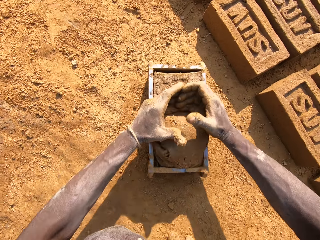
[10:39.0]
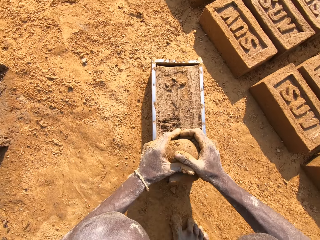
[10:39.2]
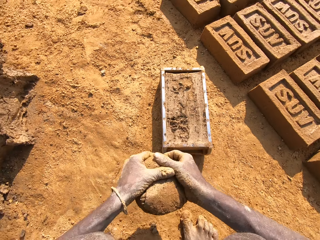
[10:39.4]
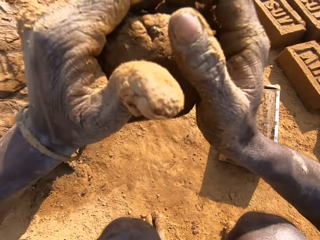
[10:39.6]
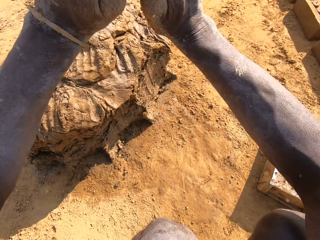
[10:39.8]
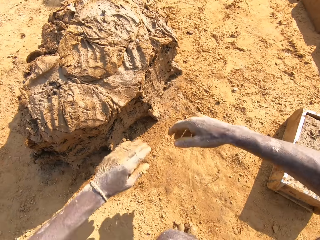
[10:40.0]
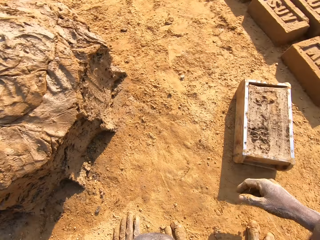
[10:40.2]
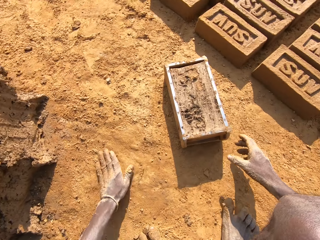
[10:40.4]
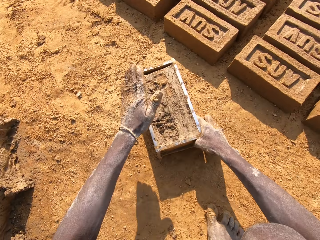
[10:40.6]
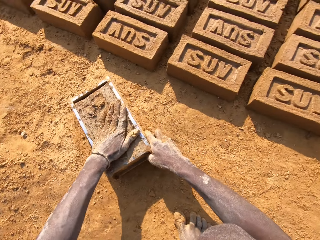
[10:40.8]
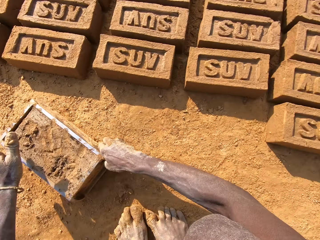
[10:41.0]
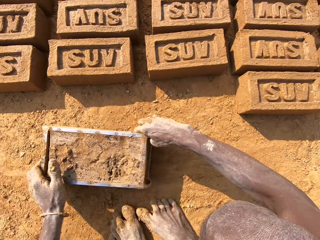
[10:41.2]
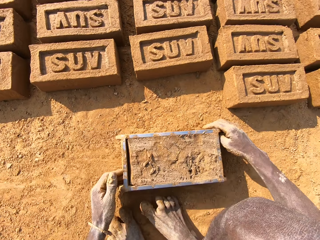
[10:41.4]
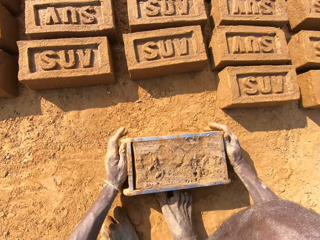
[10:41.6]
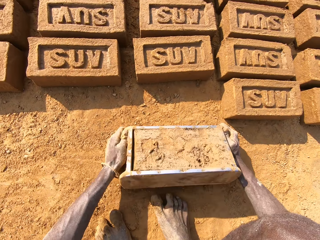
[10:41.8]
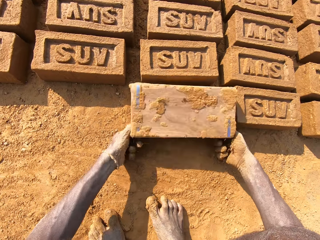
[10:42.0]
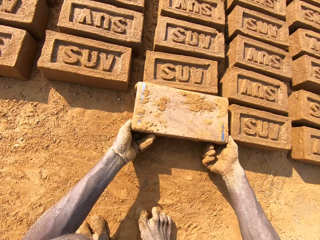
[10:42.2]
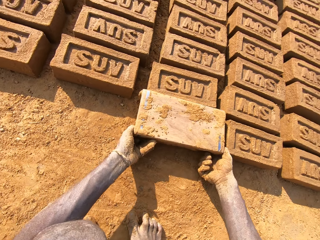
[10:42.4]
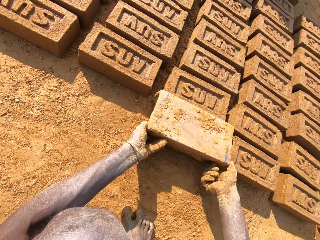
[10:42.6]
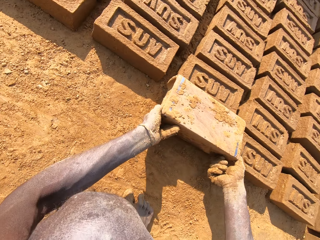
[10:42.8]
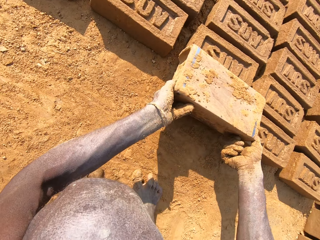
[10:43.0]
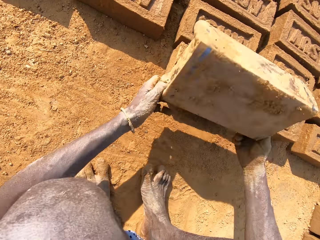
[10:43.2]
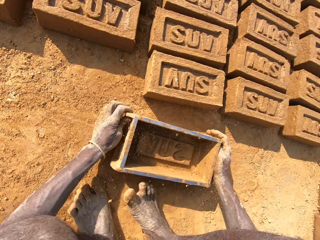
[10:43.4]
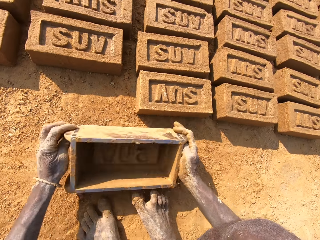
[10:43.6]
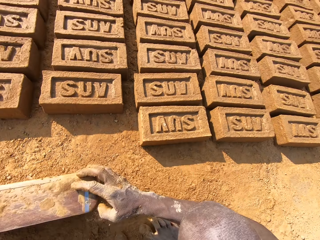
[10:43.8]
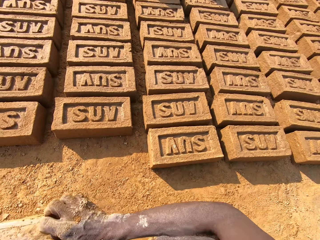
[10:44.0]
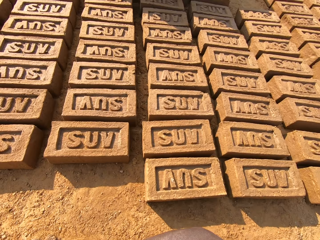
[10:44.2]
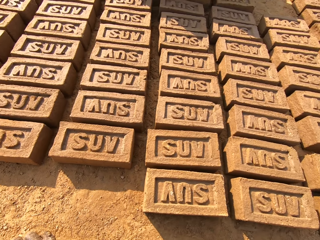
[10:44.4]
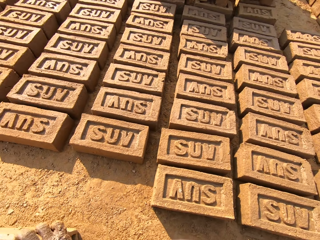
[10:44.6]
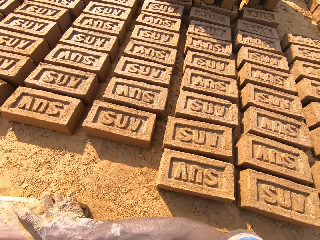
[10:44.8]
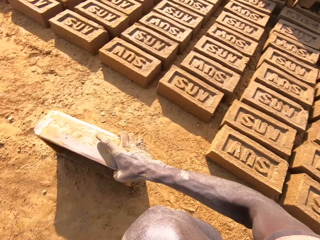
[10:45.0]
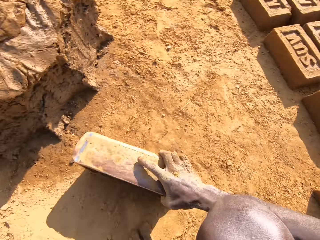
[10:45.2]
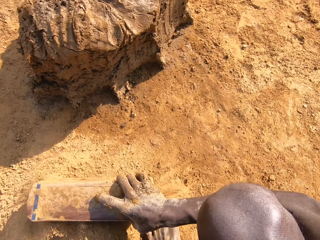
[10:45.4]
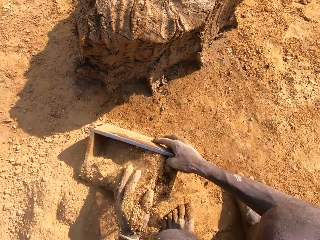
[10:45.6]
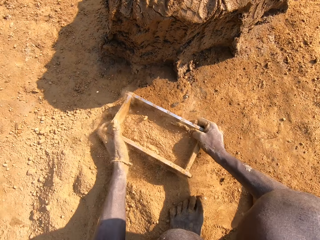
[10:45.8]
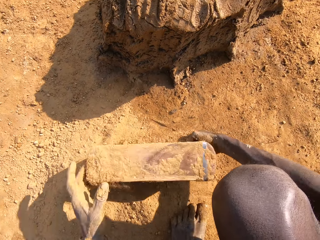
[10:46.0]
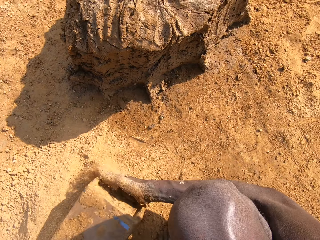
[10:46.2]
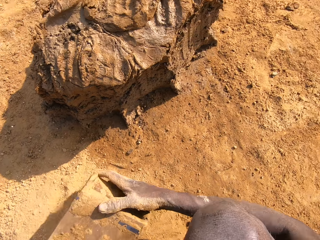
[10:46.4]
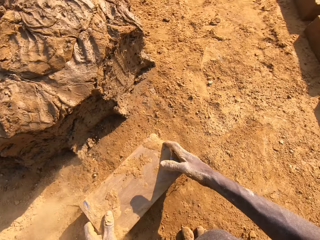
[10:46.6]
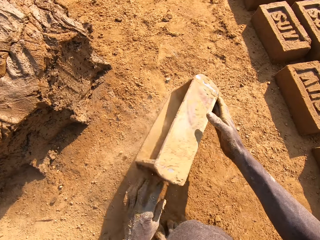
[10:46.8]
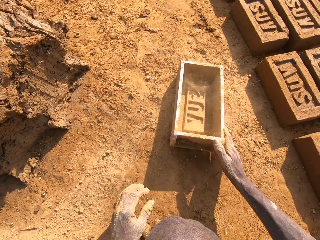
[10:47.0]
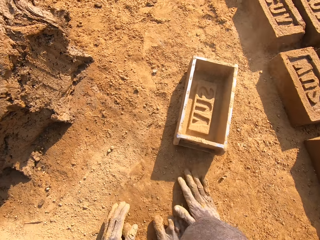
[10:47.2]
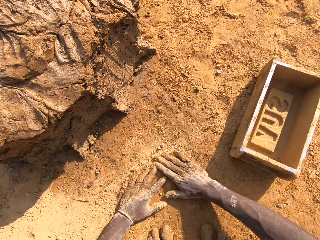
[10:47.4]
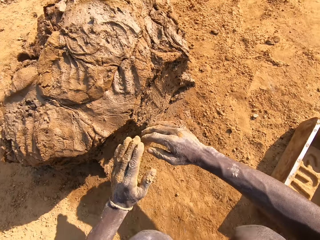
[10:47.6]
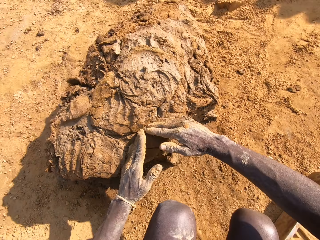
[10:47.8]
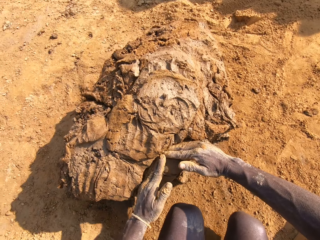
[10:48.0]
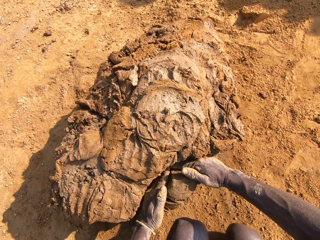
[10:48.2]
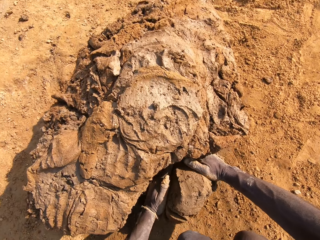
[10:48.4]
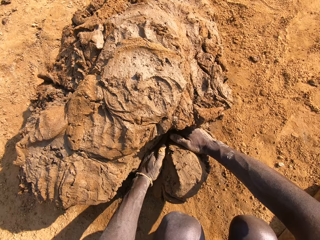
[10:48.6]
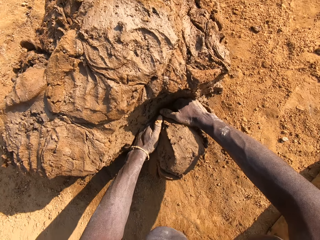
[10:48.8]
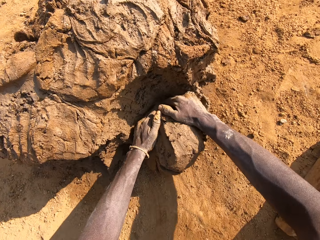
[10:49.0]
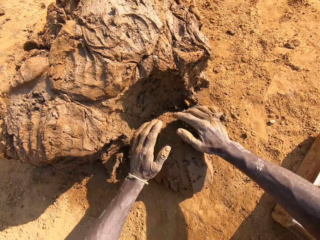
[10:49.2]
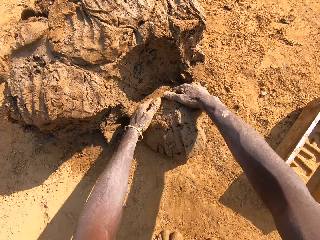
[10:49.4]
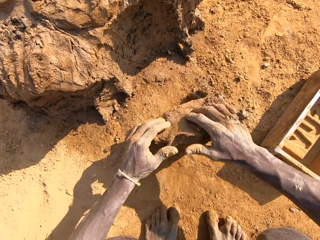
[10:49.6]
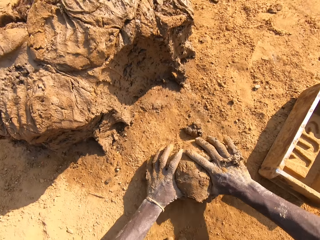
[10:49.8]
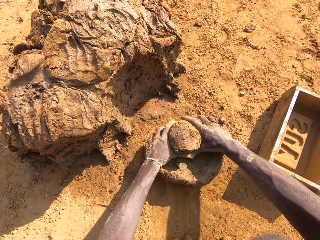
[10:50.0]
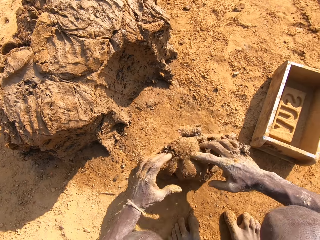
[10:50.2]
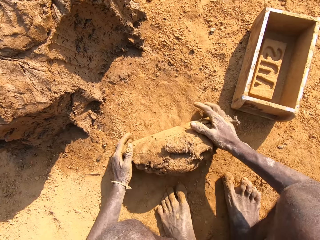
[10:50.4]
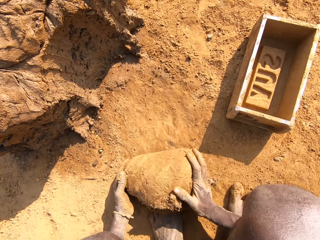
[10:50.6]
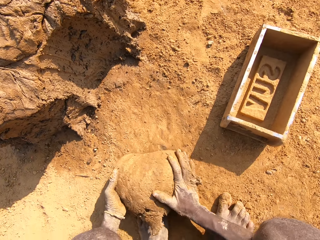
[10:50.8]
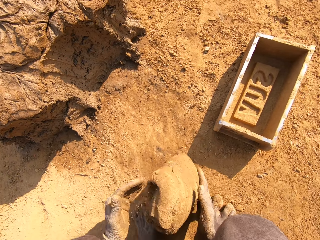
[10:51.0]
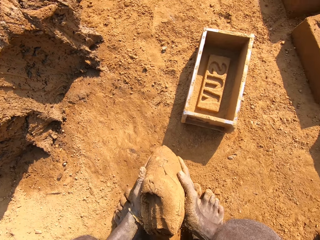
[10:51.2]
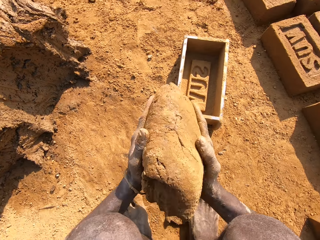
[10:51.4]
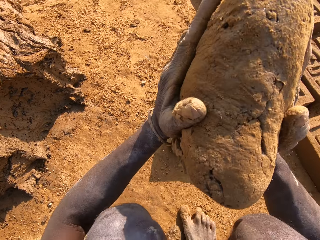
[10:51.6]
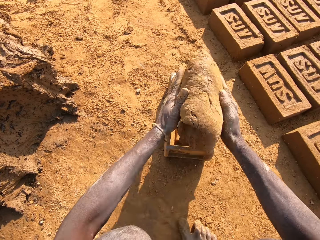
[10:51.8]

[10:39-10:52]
The camera wearer cuts clay. They remove a piece of mud from something. They put the clay on the heap of clay. They pick up the brick mold on the ground. They remove the mud from something. They put a brick on the ground. They put sand in the brick mold. They collect soil from the ground with something. They pour the sand on the ground. They put something on the ground. They cut a piece of mud. They mold the clay on the ground. They roll the mud on the ground.

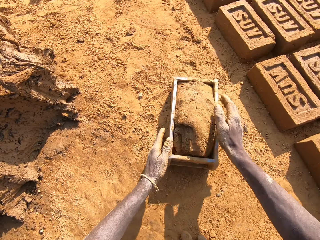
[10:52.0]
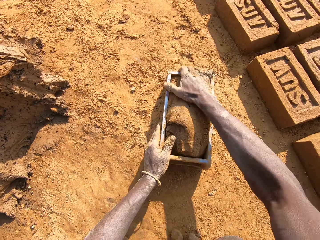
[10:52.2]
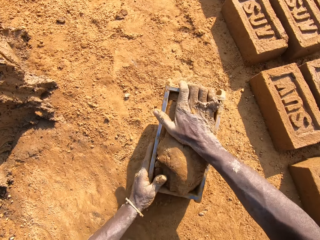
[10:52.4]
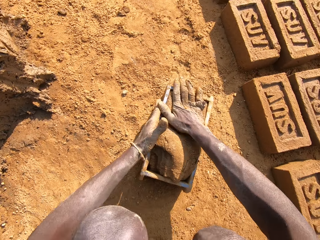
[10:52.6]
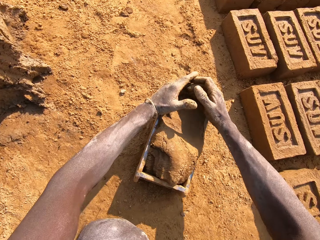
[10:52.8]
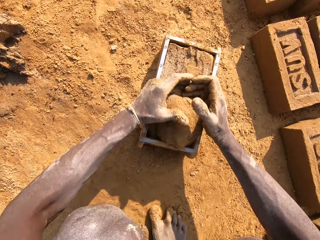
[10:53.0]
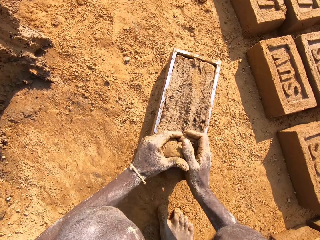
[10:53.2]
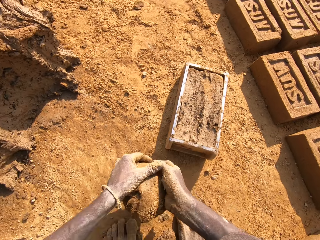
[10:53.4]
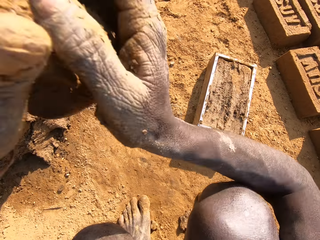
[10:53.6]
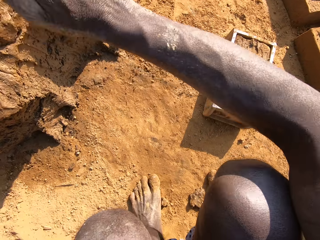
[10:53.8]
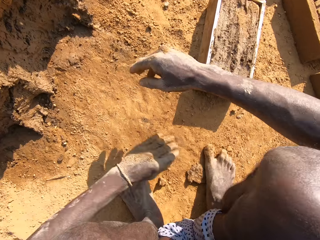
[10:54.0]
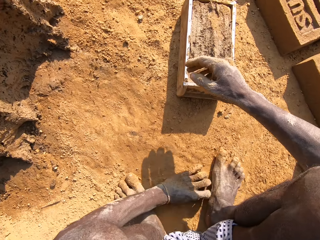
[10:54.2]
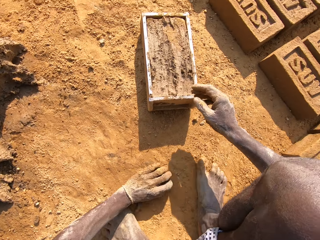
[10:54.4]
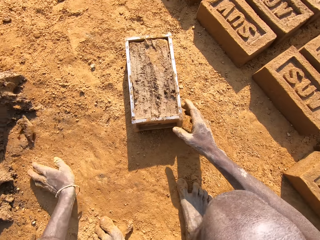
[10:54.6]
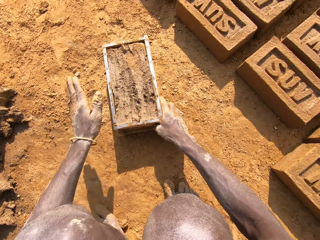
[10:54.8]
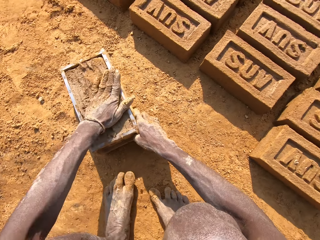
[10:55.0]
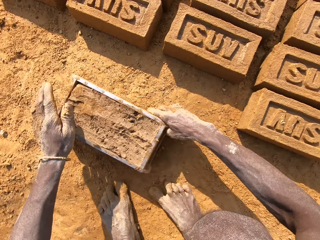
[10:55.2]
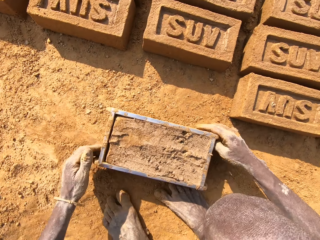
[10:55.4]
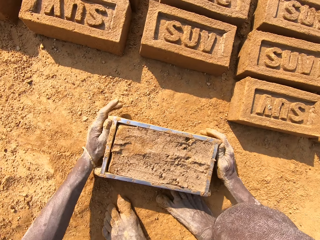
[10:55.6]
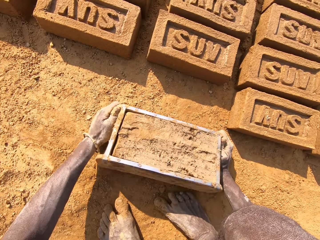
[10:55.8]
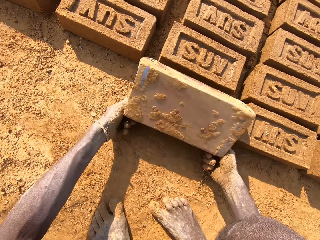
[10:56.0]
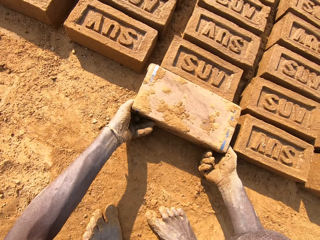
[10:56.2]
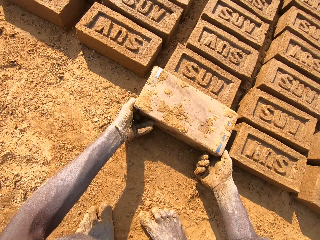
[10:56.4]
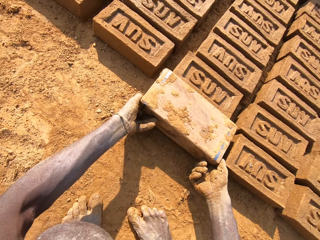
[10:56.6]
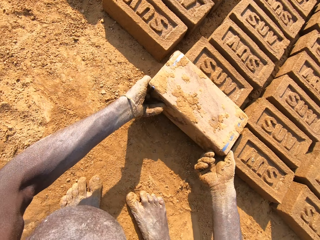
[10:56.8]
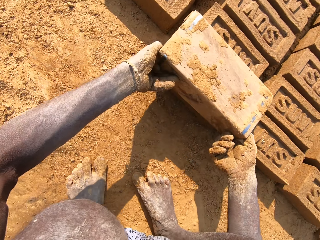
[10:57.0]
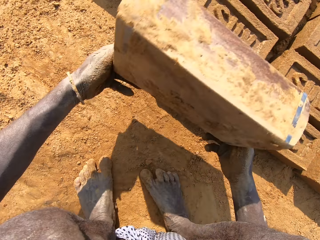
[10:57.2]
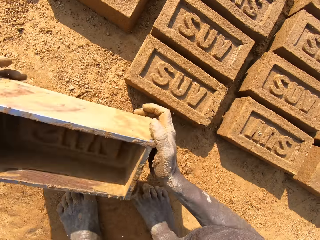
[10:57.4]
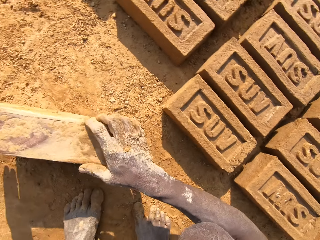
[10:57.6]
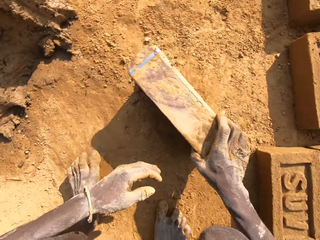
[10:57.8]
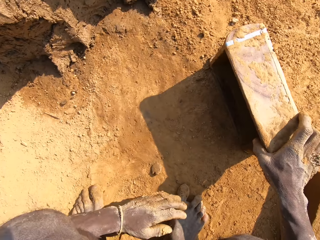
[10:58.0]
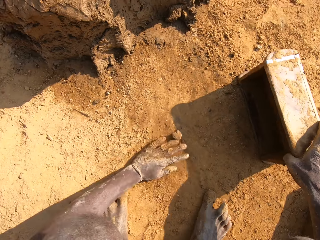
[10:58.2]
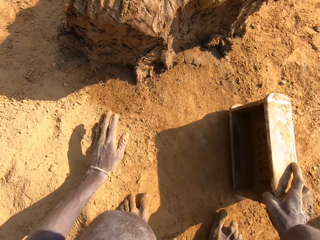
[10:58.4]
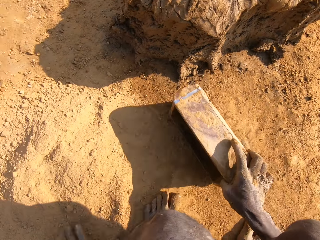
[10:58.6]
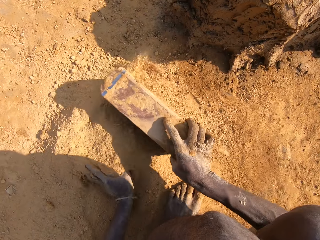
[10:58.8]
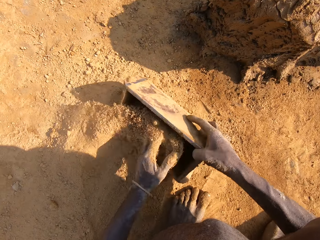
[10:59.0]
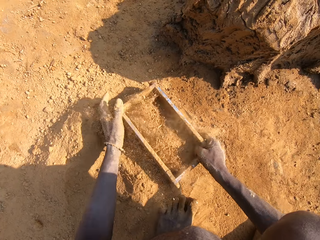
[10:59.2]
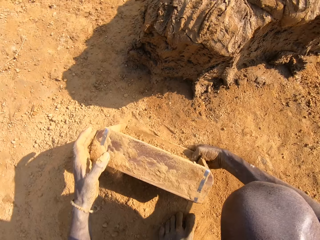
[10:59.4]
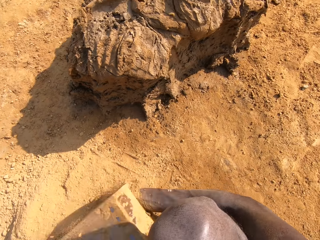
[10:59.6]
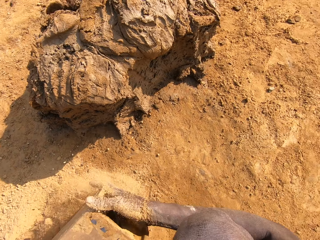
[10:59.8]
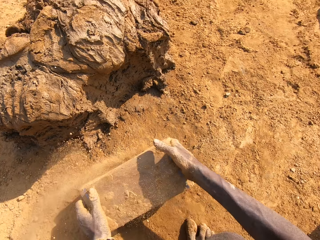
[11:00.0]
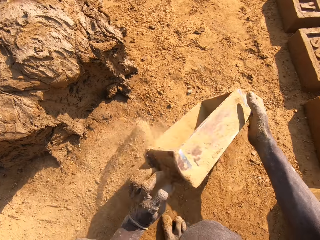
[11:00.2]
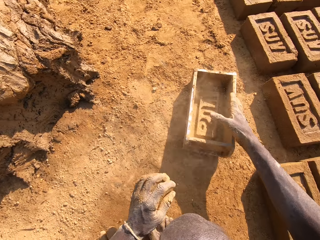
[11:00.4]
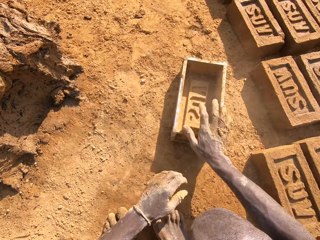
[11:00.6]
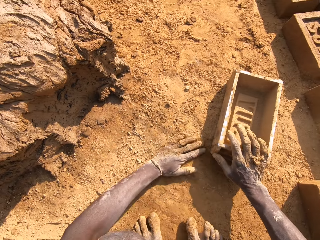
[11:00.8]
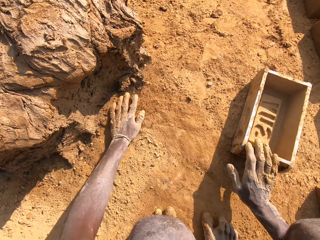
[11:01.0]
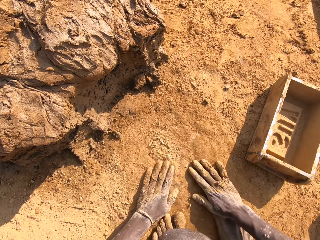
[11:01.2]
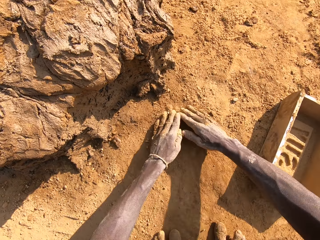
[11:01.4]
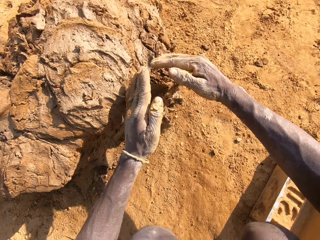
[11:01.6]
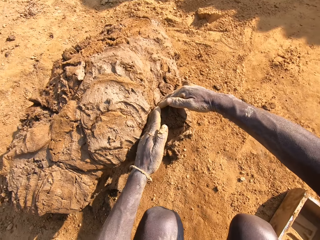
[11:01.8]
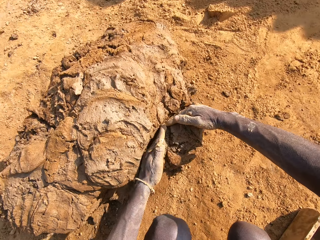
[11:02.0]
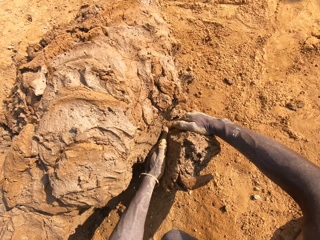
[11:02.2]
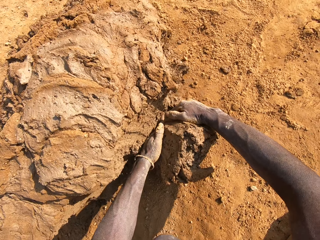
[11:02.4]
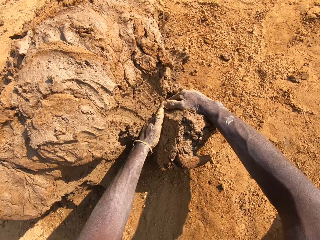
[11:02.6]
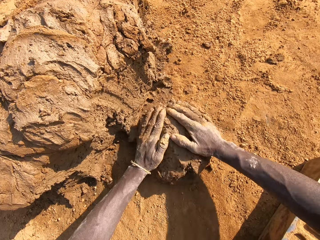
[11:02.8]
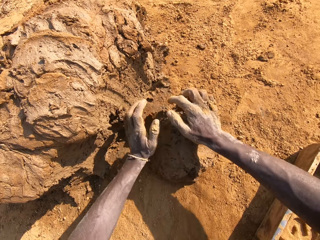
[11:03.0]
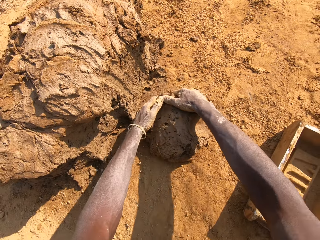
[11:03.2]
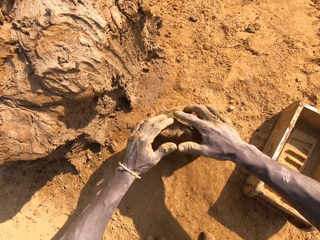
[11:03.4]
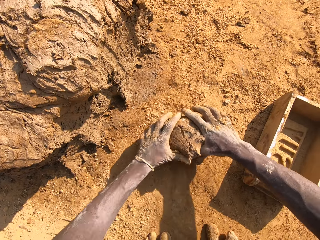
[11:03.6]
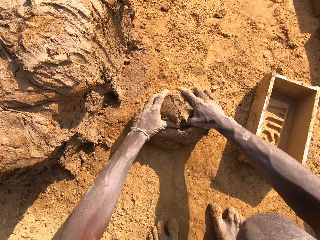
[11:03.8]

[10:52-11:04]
The camera wearer puts clay in the brick mold. They cut the clay. They remove a piece of mud from something. They put the clay on the heap of clay. They pick up the brick mold on the ground. They put a brick on the ground. They remove the mud from something. They put sand in the brick mold. They collect soil from the ground with something. They pour the sand on the ground. They put something on the ground. They wipe hands on the ground. They cut a piece of mud. They roll the mud on the ground. They mold the clay on the ground.
